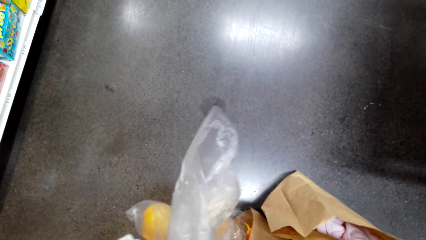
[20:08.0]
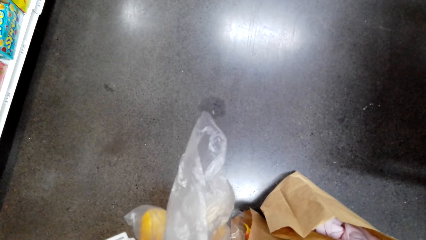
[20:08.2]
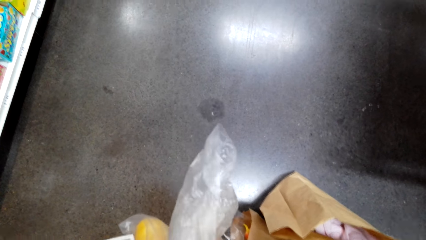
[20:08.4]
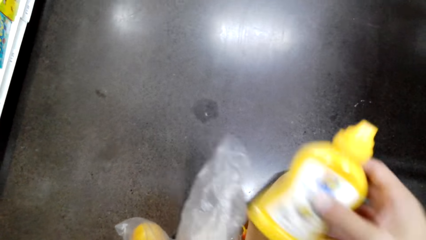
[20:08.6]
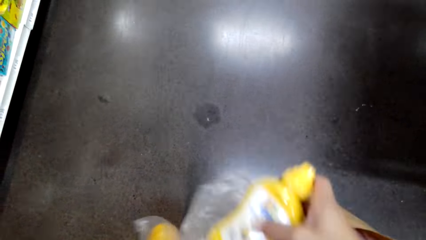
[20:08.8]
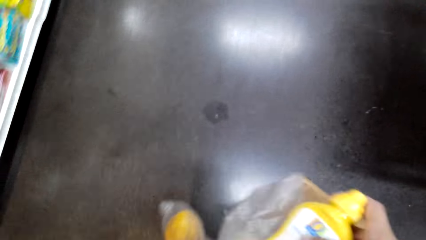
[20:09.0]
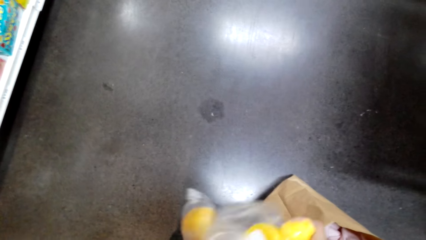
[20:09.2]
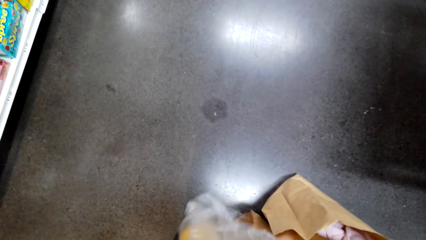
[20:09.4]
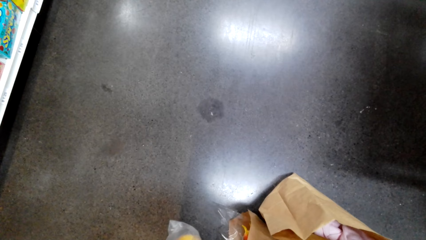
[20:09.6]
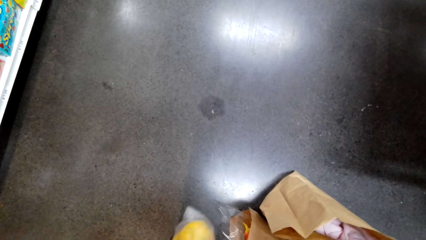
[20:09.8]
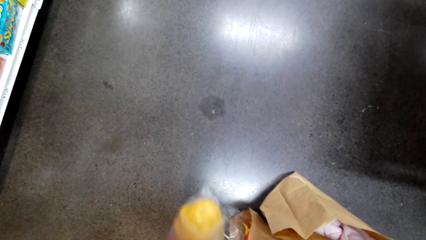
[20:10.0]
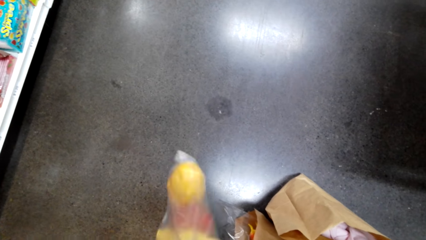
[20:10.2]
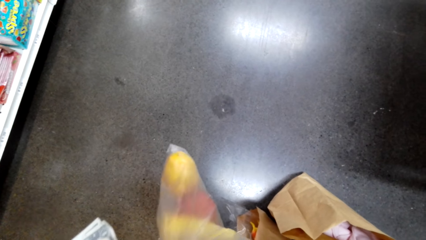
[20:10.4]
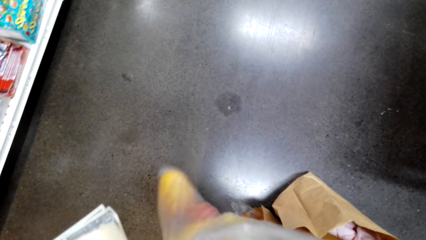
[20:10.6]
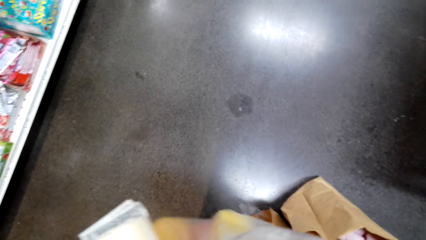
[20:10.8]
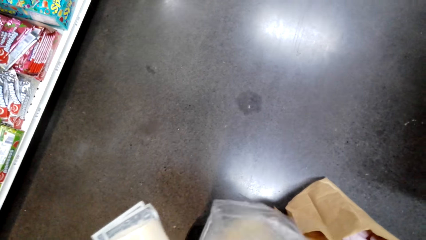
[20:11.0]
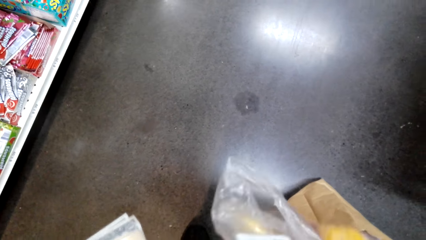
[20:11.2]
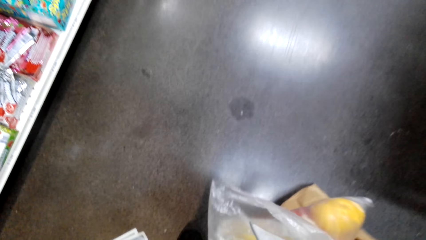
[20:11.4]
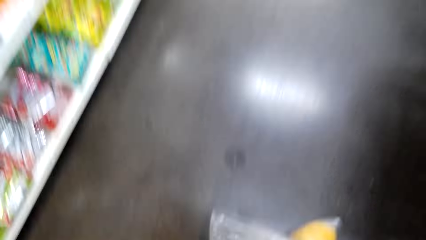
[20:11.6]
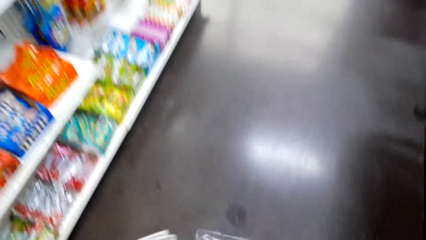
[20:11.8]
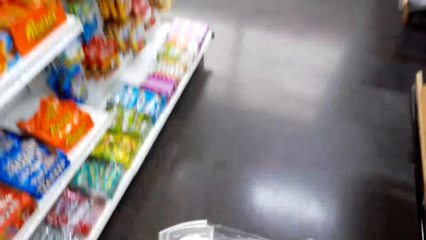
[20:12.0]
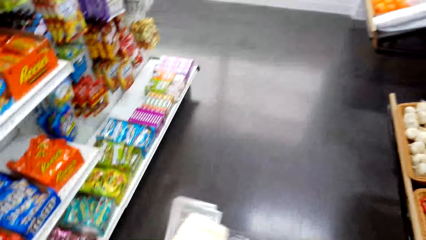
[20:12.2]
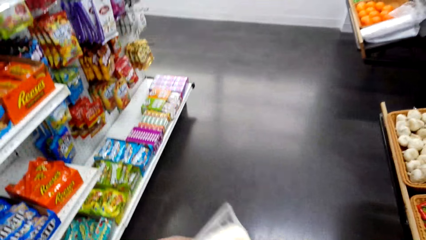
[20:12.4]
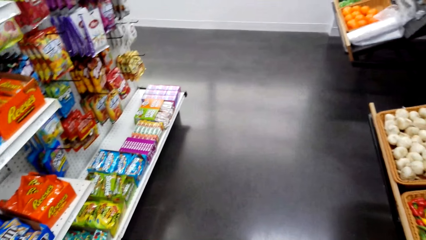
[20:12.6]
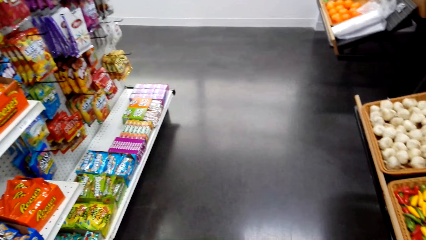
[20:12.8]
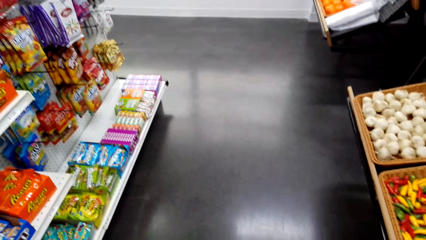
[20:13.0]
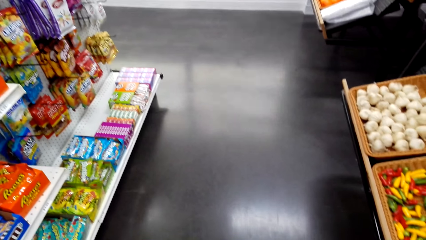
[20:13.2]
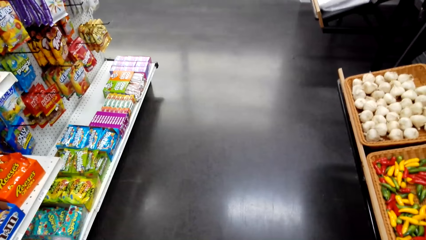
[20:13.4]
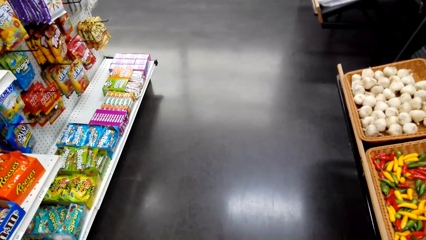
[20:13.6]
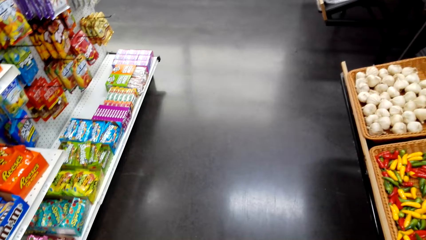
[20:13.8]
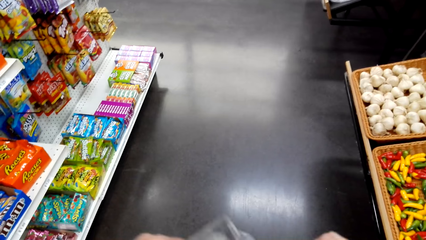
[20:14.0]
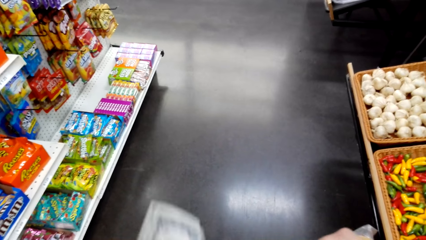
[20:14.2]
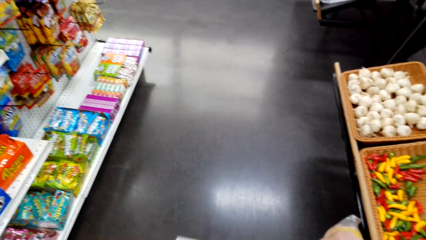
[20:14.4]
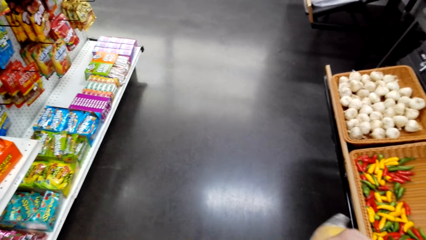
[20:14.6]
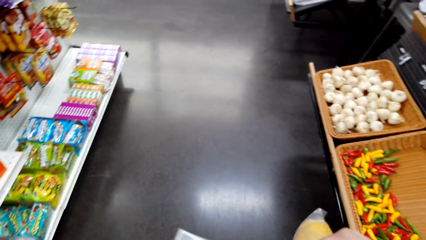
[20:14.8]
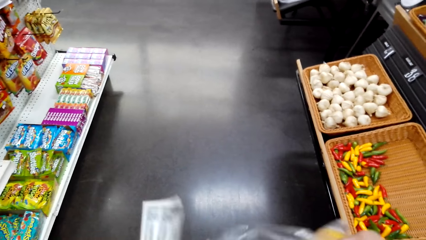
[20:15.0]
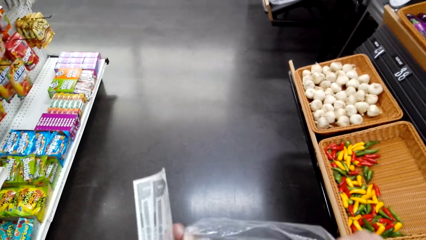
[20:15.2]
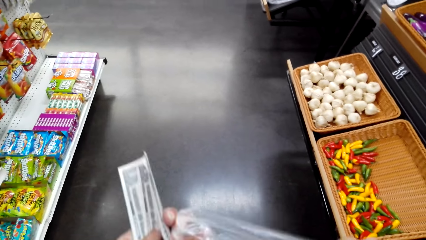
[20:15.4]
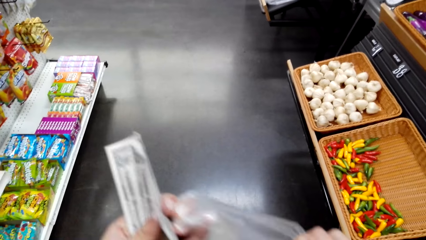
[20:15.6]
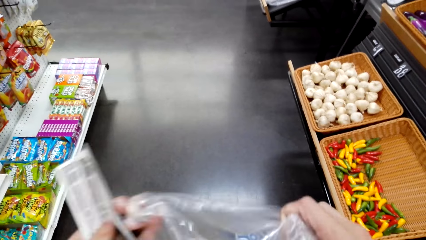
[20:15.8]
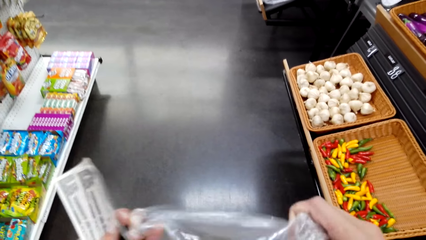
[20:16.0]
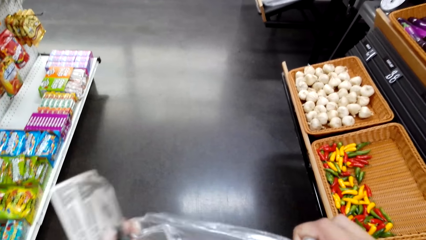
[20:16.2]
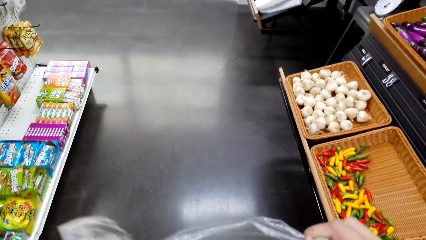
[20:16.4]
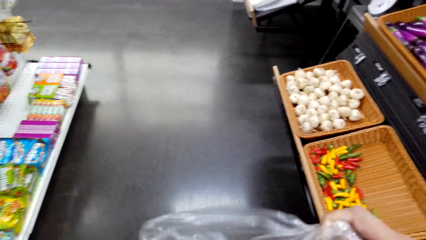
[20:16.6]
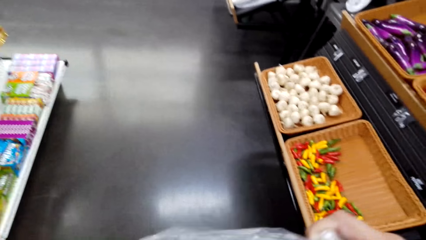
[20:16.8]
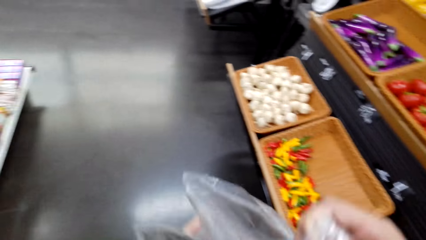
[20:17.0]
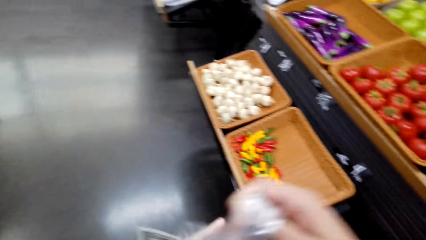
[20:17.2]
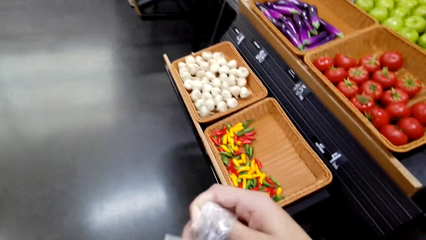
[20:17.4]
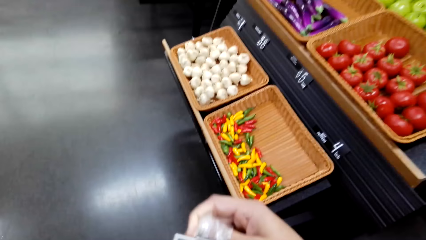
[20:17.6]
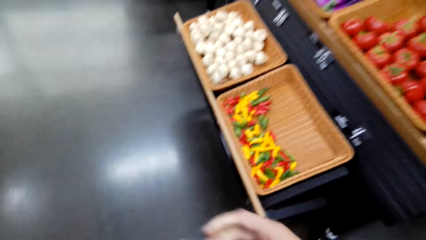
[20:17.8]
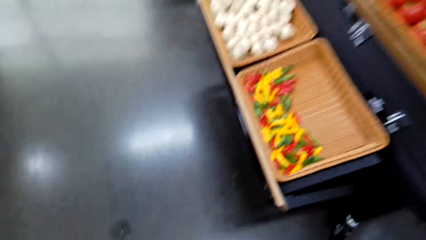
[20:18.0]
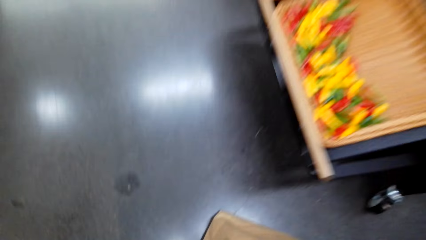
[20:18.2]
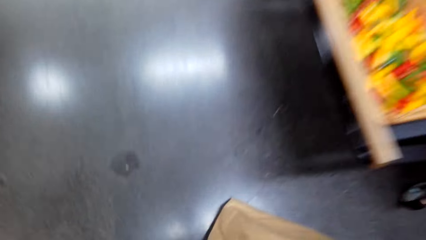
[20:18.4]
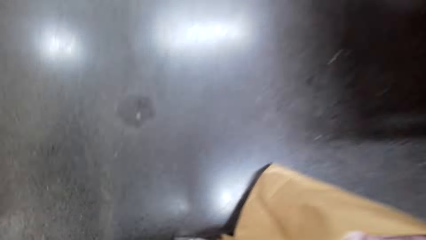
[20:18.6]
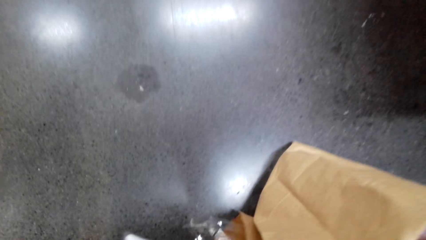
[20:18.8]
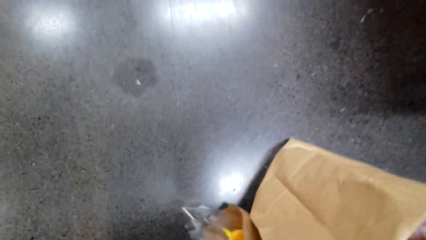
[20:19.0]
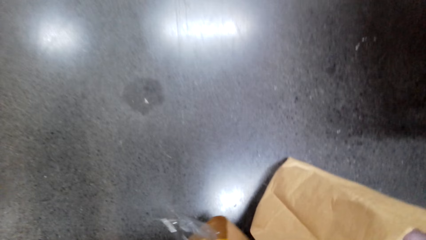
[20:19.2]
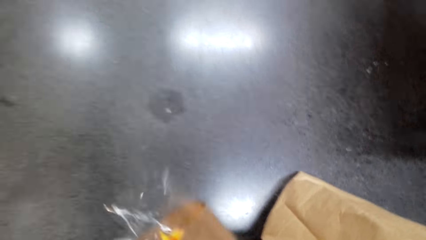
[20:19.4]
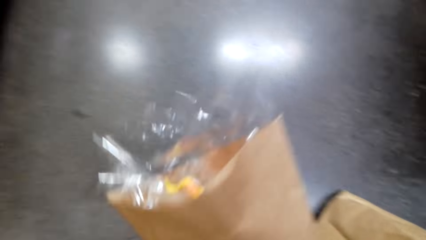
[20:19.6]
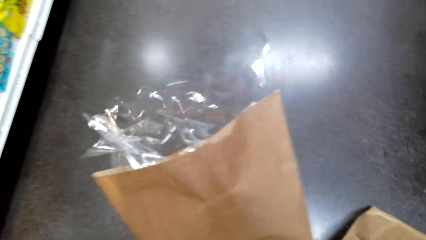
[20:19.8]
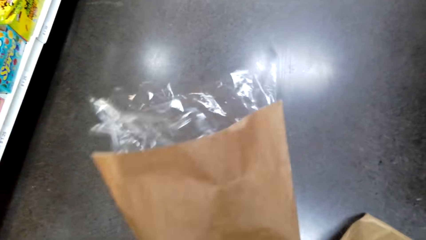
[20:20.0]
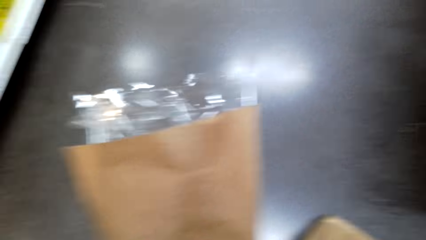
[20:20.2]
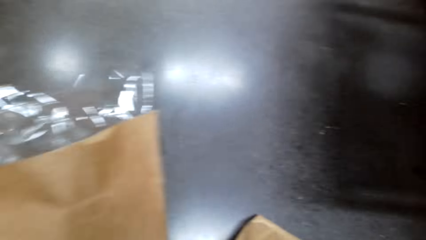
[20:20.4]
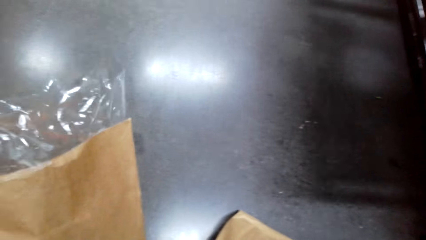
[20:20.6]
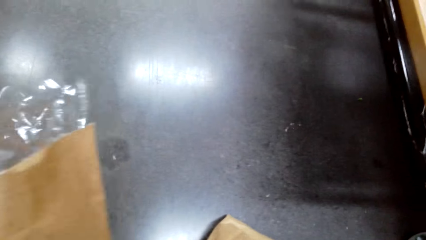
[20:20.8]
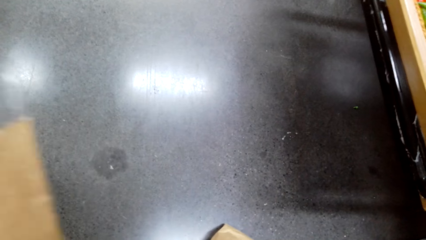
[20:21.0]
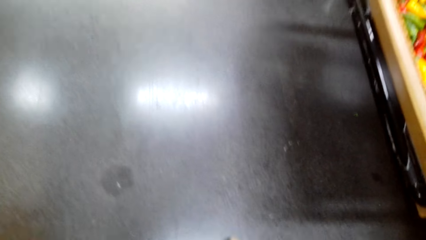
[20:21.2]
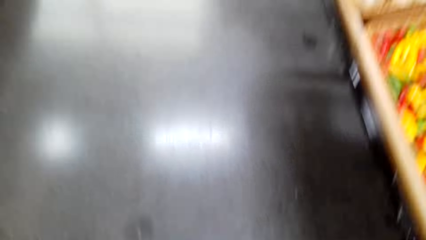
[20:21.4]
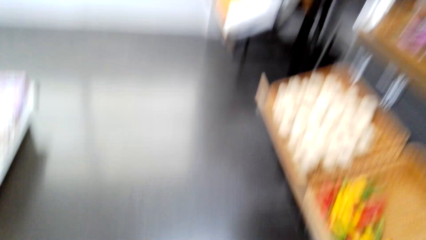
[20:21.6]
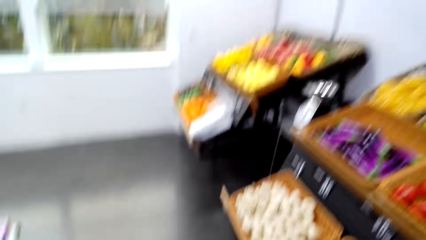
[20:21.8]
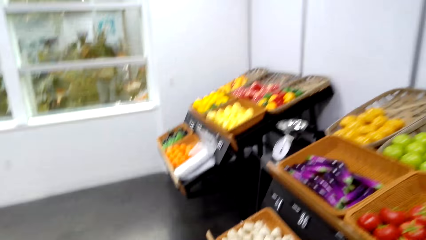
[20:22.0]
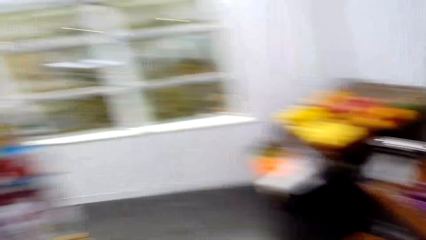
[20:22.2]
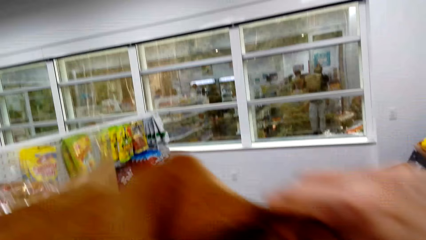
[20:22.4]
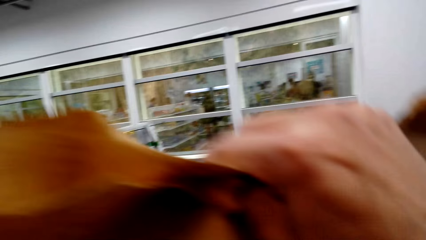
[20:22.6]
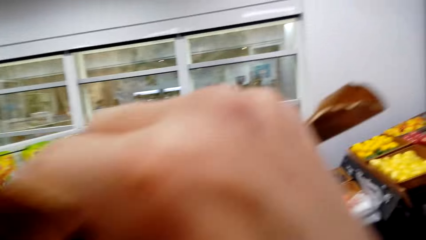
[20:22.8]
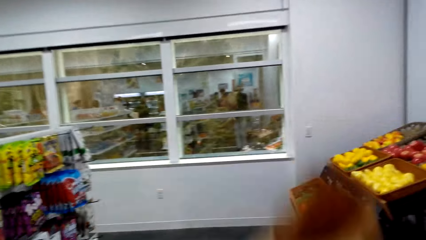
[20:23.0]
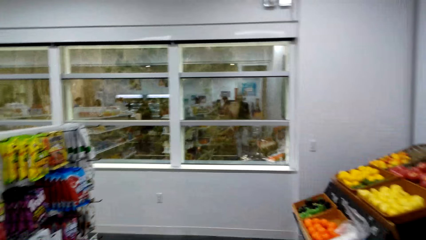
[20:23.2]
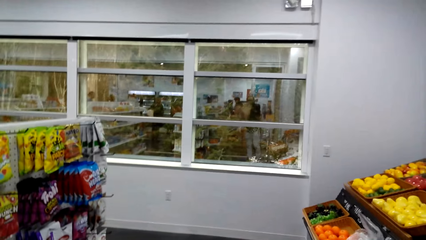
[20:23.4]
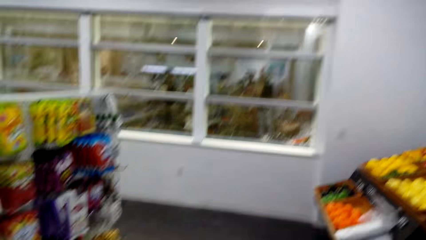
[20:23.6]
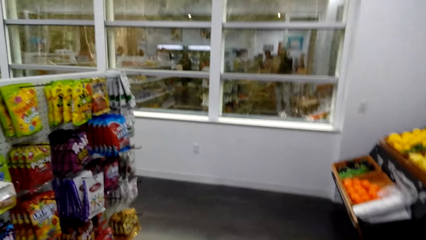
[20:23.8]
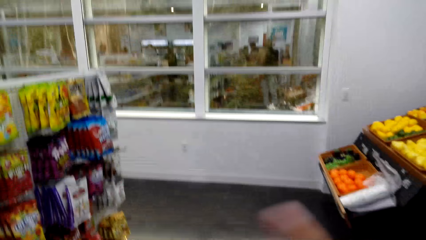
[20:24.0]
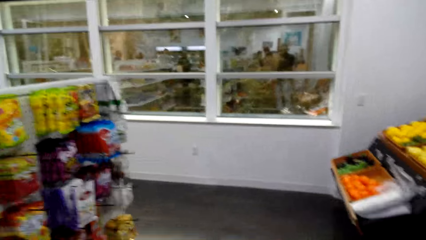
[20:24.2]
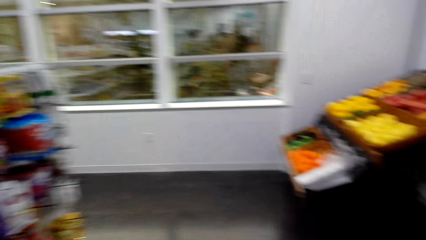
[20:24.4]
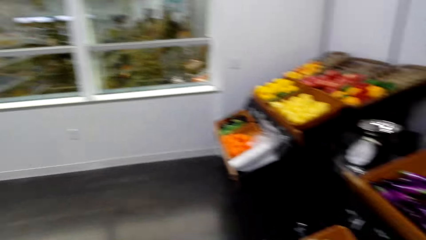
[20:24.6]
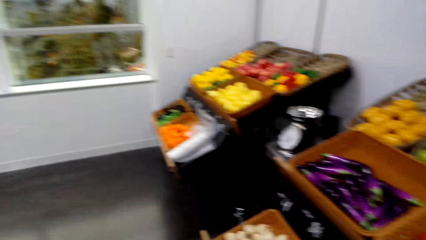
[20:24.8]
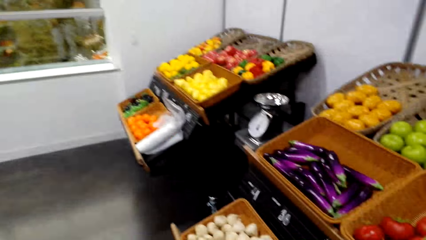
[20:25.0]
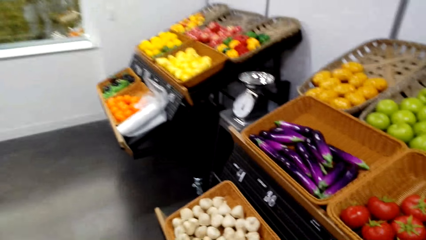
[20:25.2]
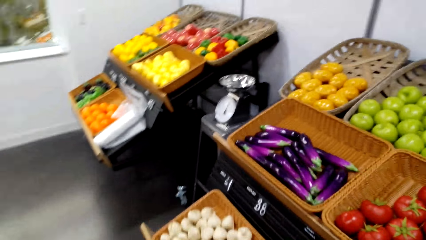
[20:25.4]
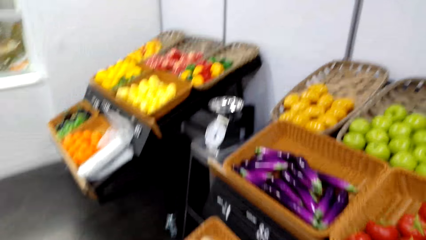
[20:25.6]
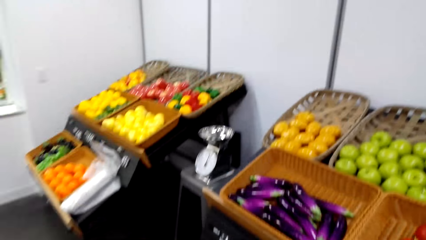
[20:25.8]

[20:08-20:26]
The camera wearer puts the bottle in the polythene bag. He holds the polythene bag in his hand. He spreads the polythene bag. He takes the flower. He picks up an envelope.
